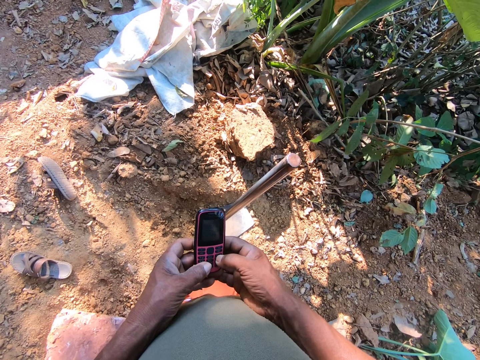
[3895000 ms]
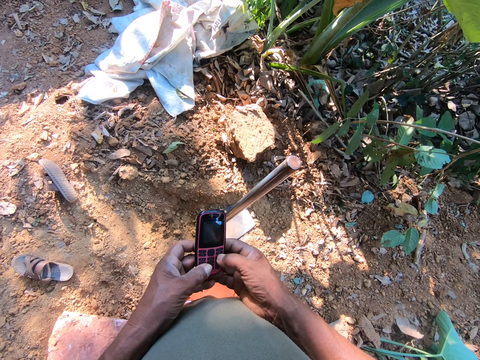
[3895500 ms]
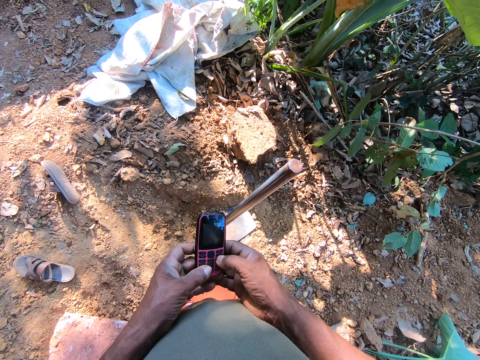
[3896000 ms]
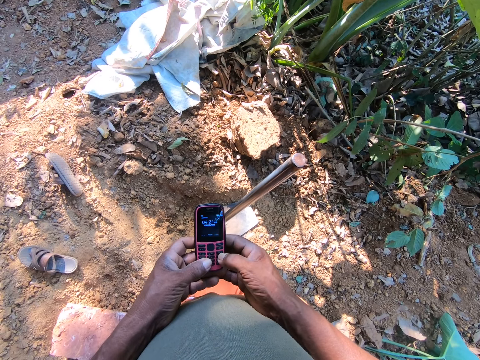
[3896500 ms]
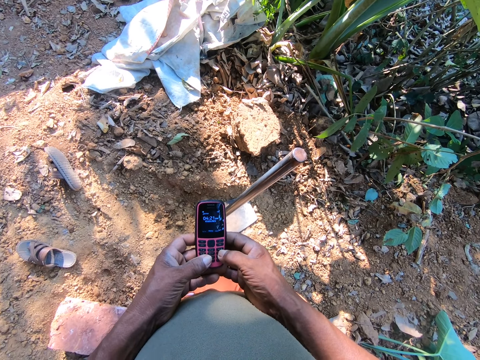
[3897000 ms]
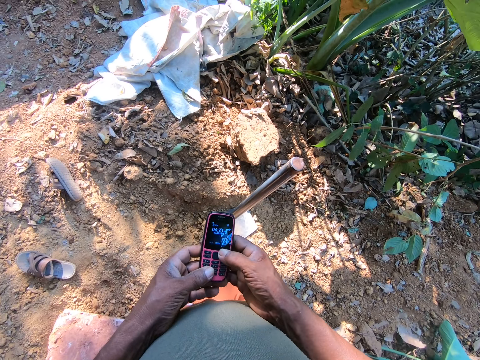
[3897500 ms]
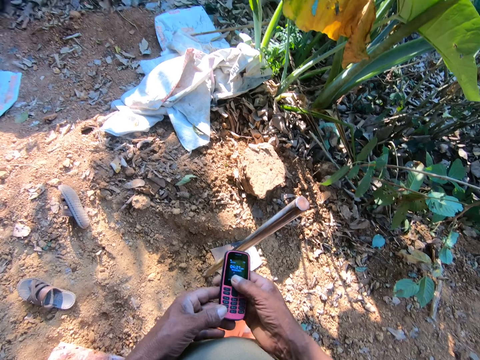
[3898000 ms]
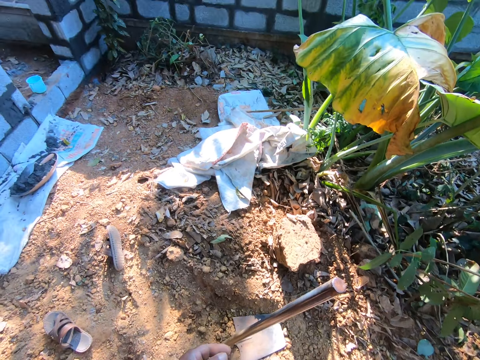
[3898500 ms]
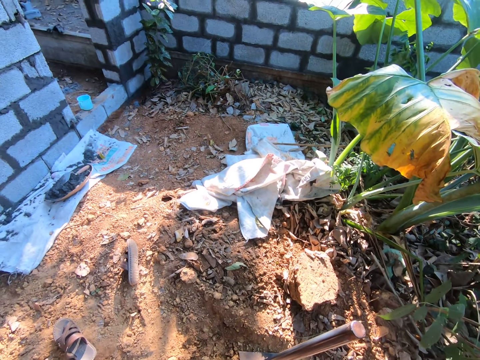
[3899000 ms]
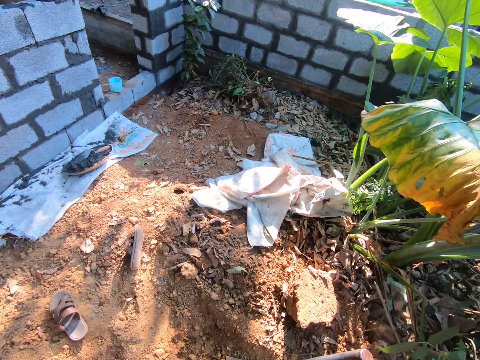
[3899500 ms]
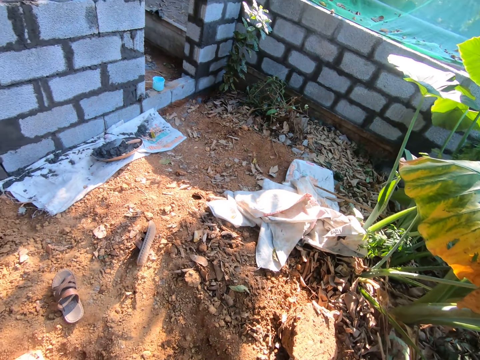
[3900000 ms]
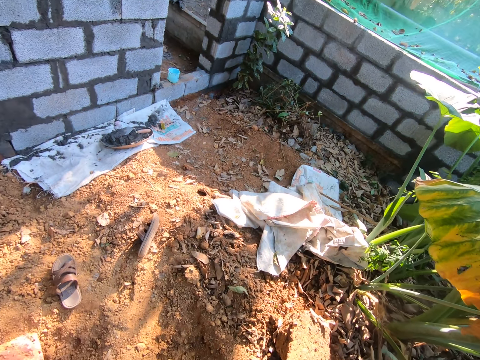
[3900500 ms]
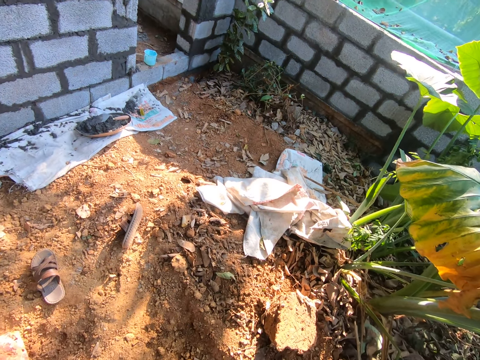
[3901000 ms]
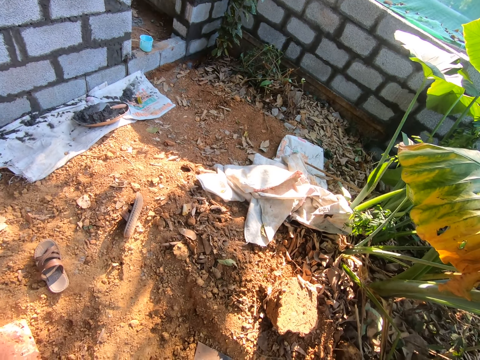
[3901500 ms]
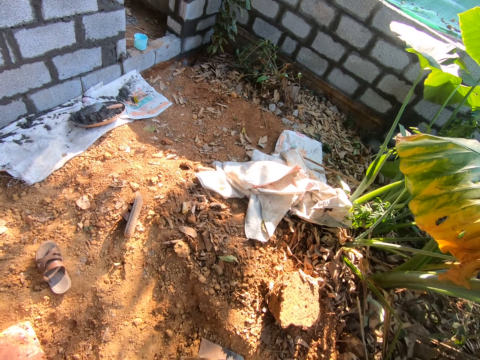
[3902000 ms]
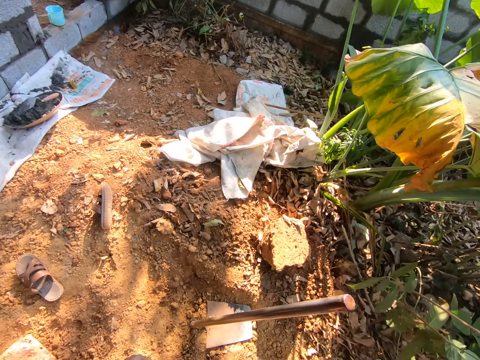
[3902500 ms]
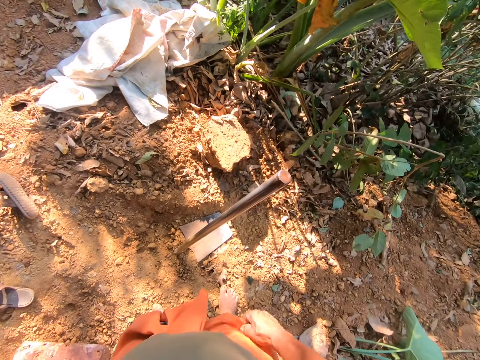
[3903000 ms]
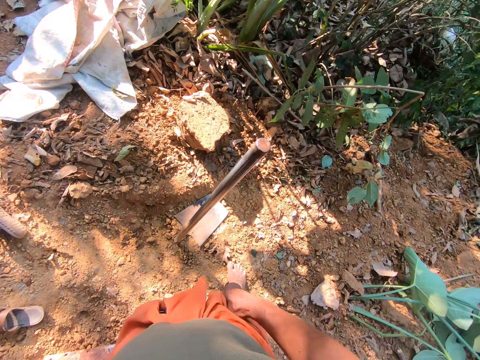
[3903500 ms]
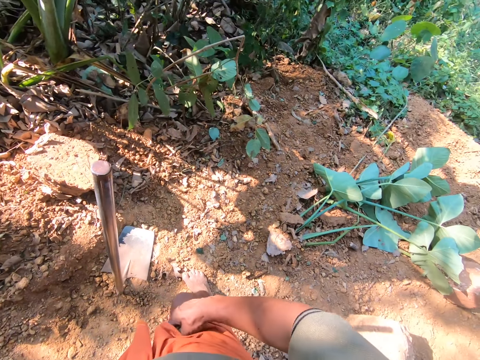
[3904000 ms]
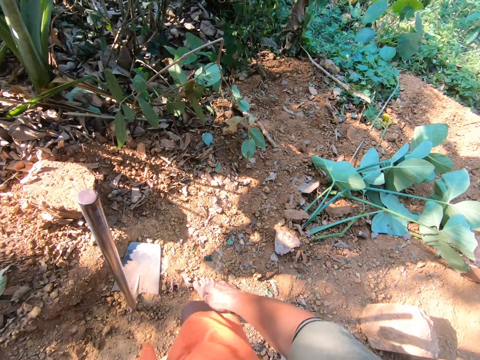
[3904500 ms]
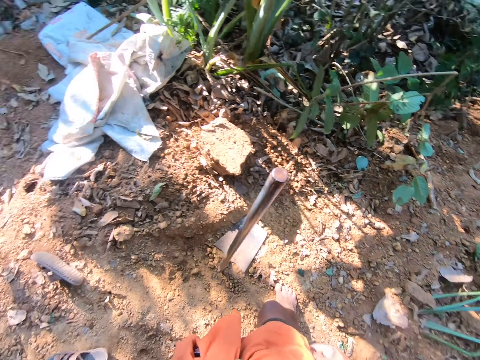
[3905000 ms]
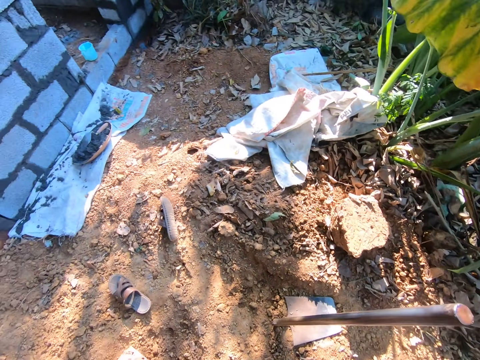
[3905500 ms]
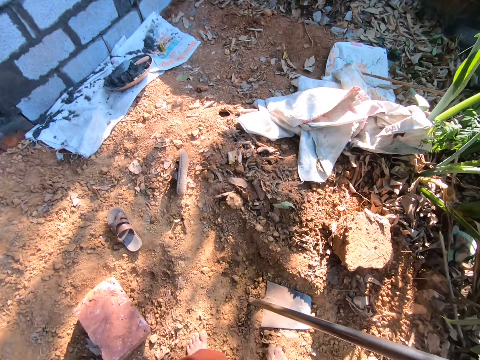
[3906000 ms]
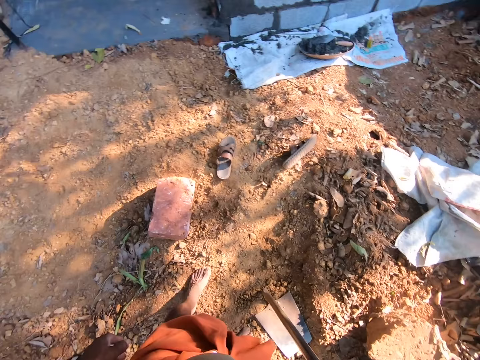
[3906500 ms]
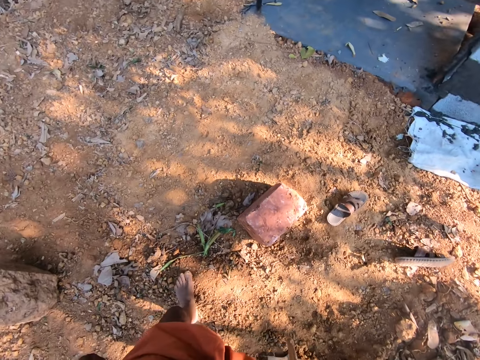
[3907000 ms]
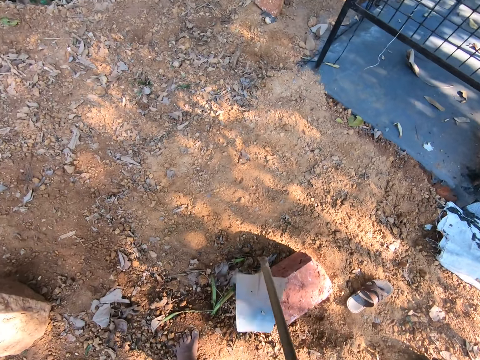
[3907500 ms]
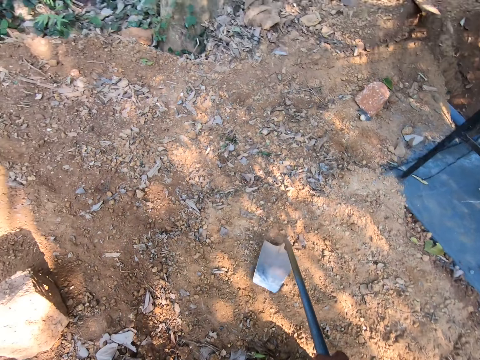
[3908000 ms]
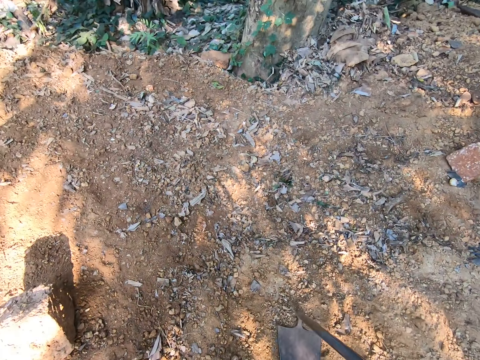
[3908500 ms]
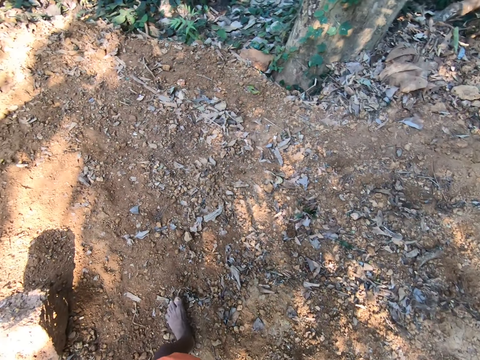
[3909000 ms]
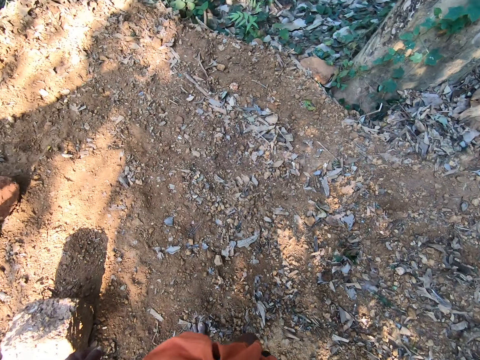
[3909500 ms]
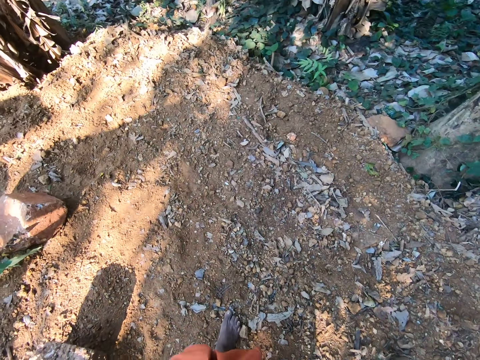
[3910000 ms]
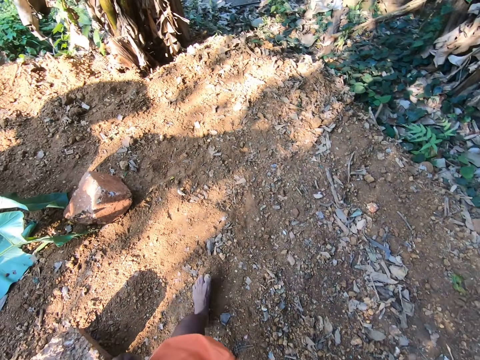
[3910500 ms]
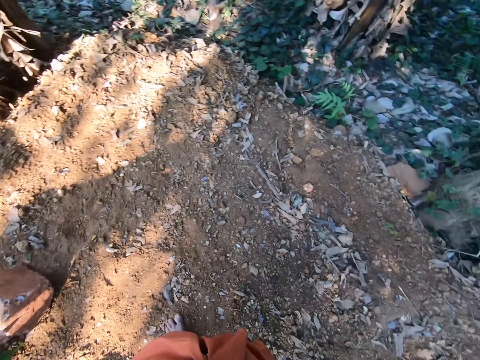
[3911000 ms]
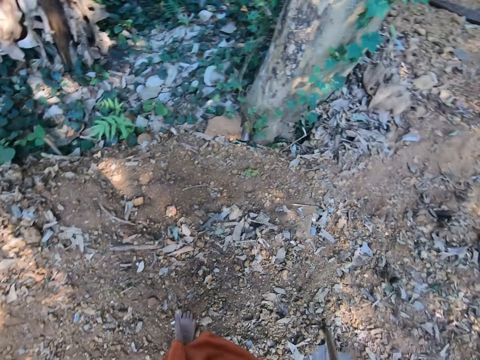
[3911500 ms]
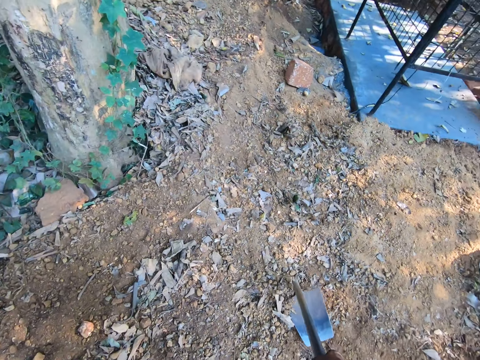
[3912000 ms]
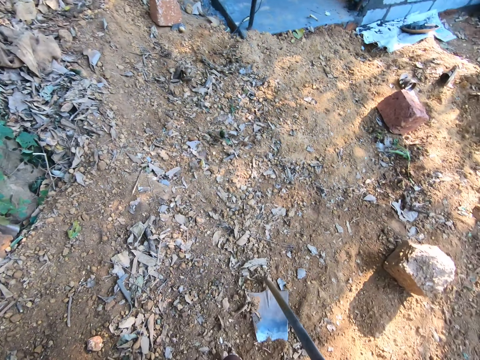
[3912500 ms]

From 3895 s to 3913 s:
The camera wearer keeps the phone in his pocket with his right hand. He adjusts his clothes. He picks up the hoe from the ground with his right hand. He walks with the hoe. He hits the hoe in his left hand on the ground.

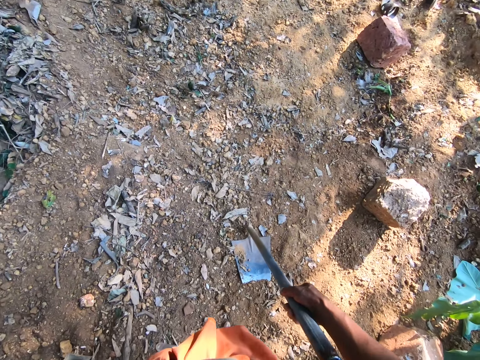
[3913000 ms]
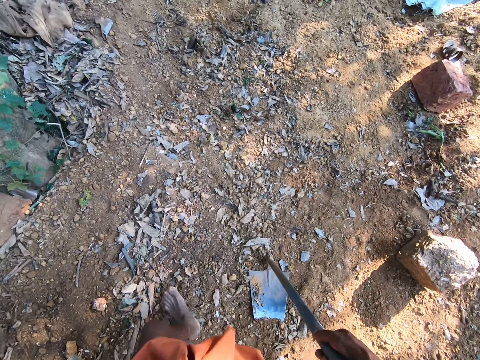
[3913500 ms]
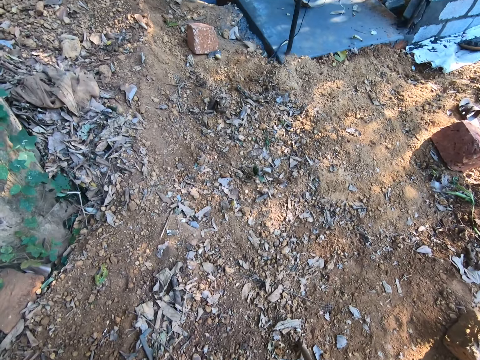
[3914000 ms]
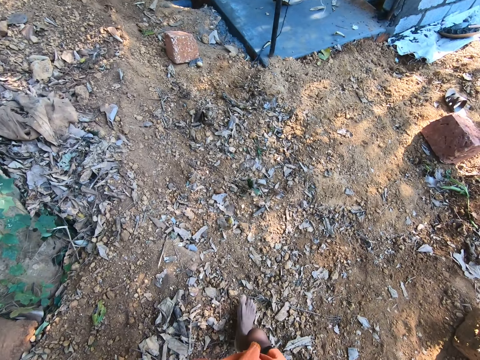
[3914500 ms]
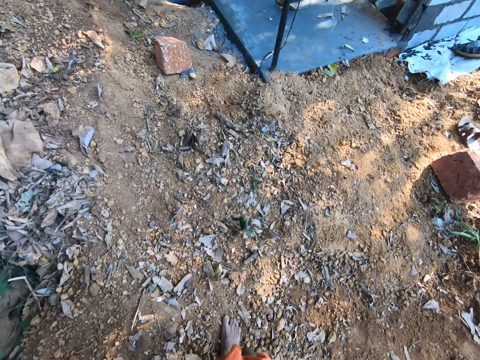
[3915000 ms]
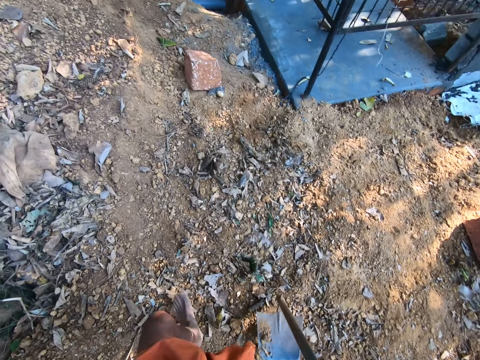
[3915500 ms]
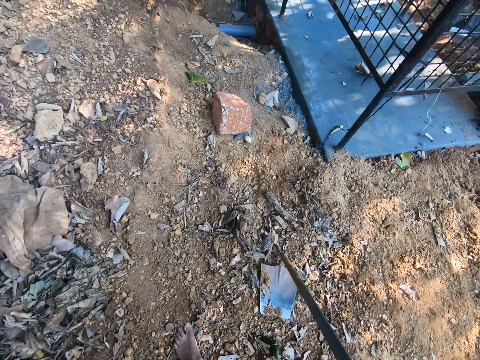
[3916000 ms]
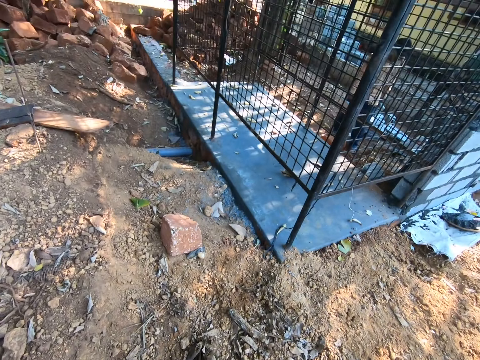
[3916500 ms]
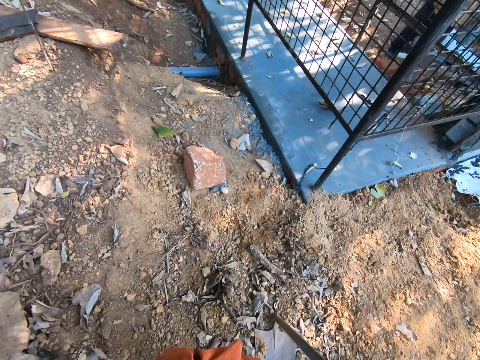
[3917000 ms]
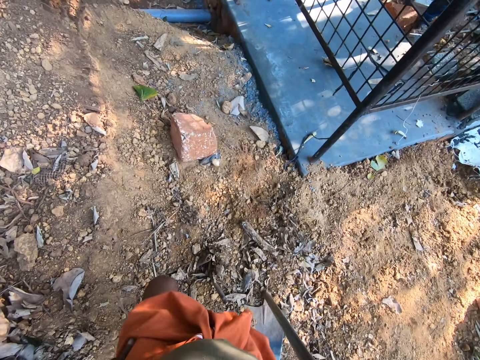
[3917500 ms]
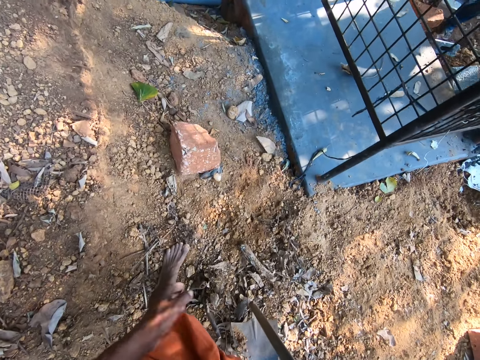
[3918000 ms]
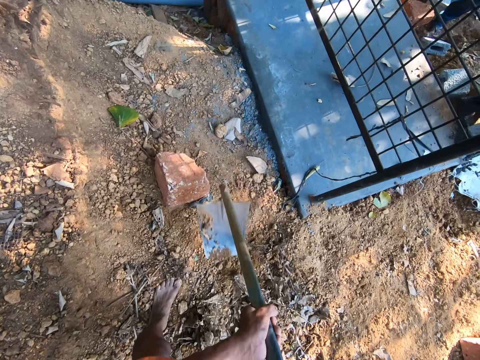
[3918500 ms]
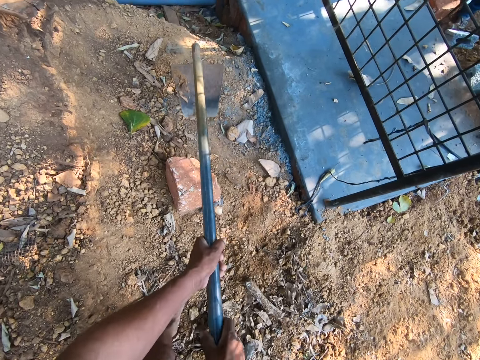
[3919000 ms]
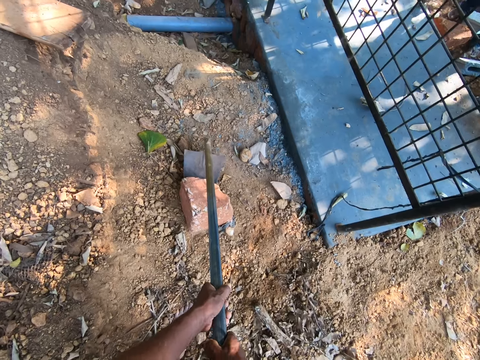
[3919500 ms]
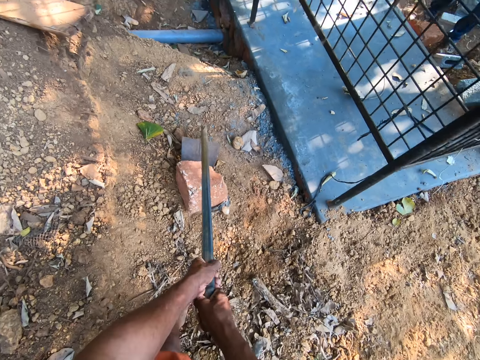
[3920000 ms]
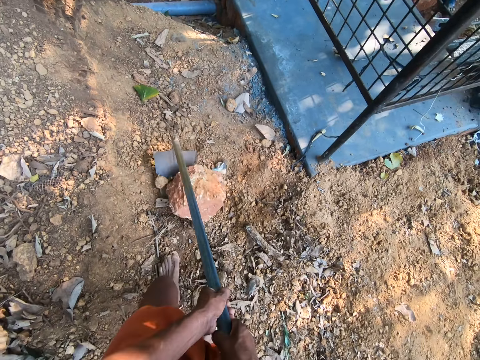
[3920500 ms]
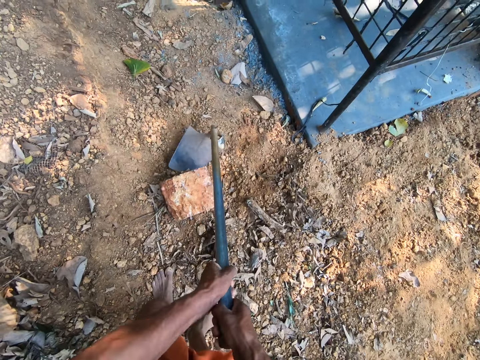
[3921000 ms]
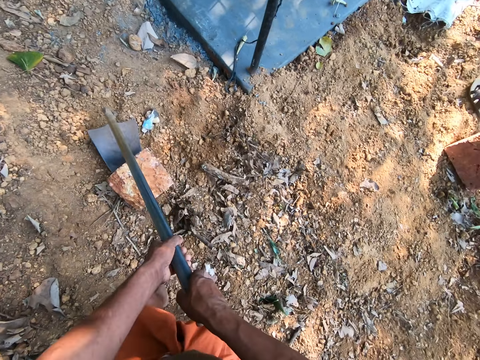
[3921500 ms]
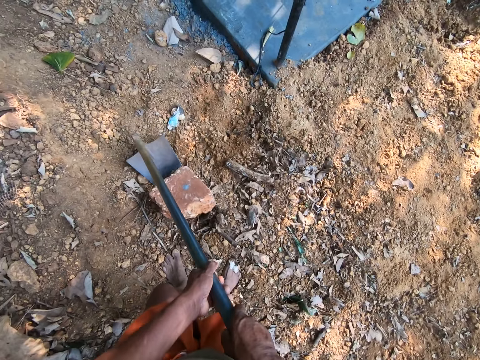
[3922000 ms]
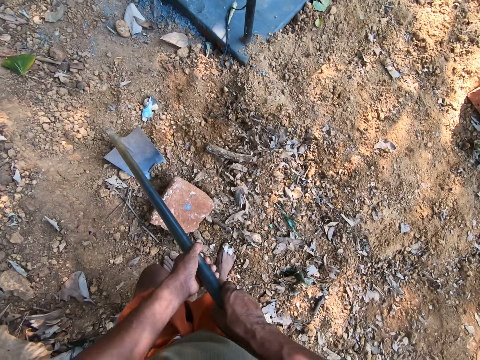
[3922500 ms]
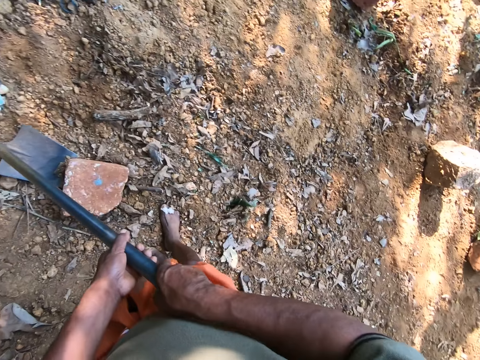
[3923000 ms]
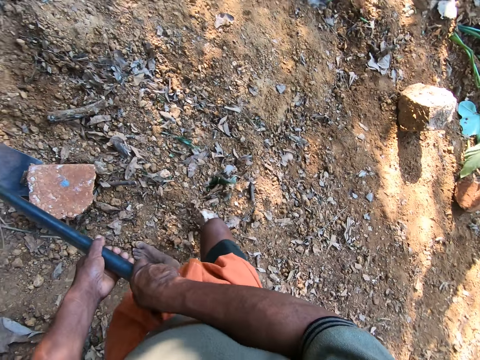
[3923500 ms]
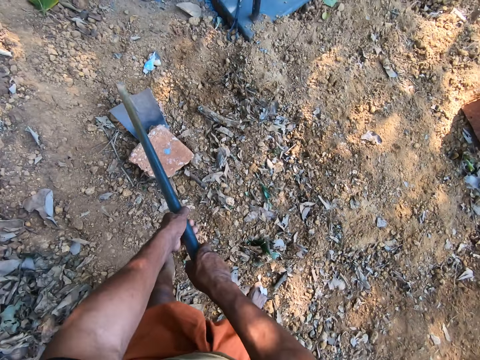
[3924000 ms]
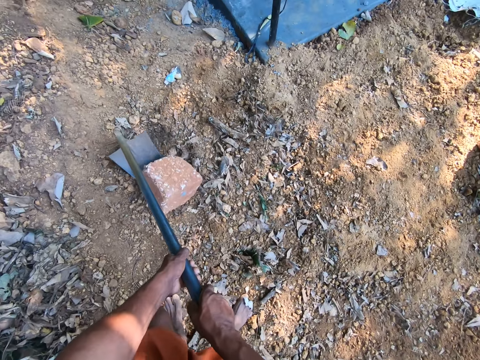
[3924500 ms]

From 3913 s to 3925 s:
The camera wearer hits the hoe in his left hand on the ground. He moves a stone on the ground with the hoe in his hands.
